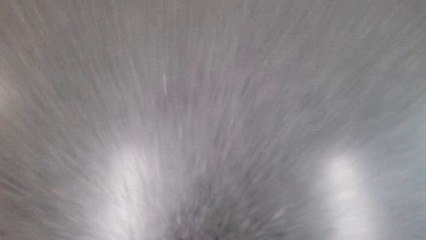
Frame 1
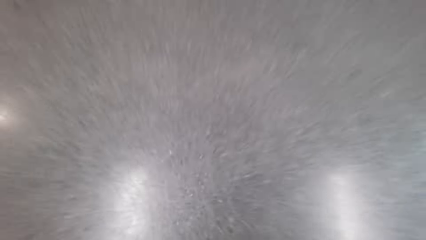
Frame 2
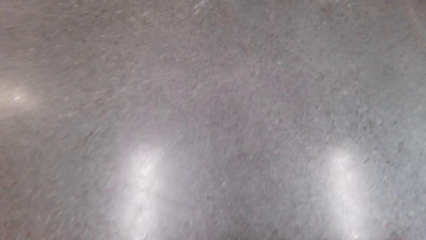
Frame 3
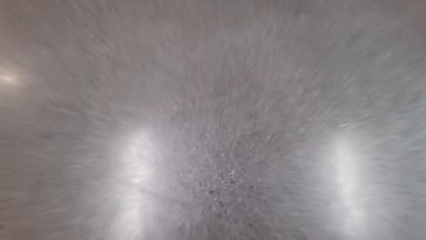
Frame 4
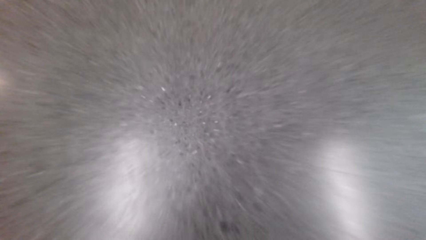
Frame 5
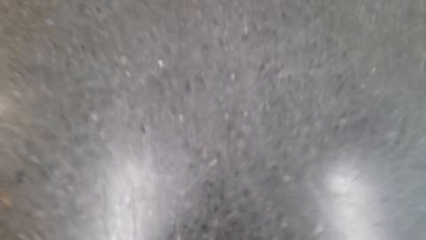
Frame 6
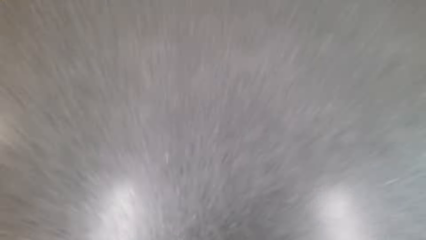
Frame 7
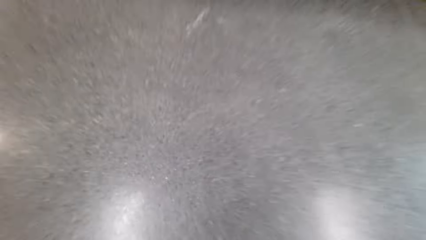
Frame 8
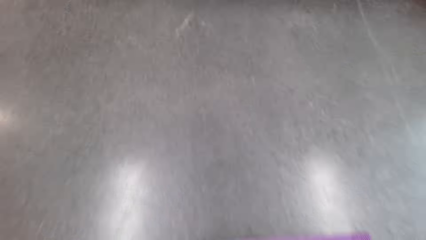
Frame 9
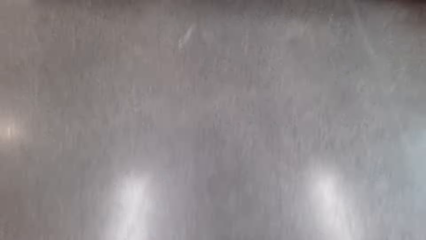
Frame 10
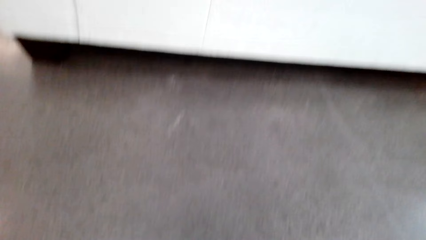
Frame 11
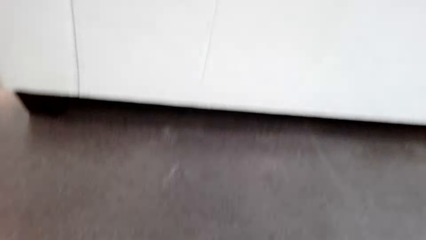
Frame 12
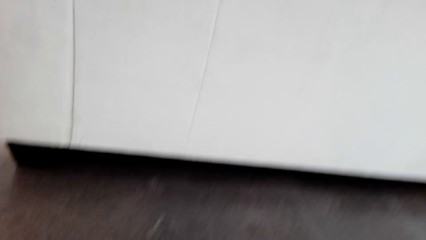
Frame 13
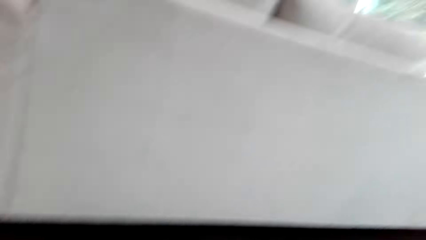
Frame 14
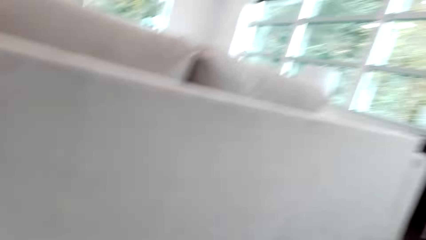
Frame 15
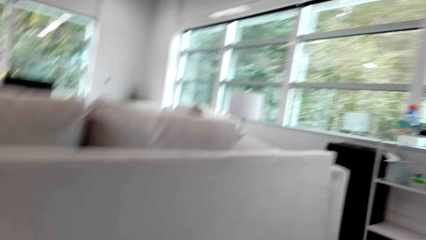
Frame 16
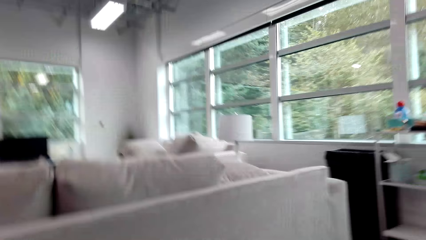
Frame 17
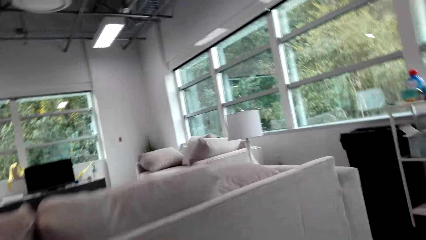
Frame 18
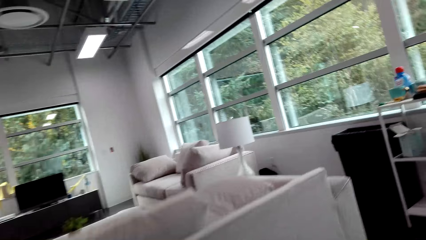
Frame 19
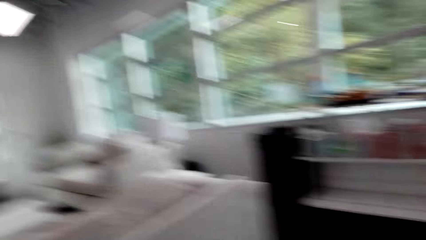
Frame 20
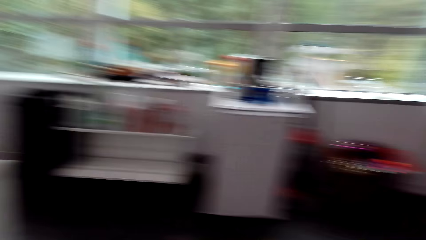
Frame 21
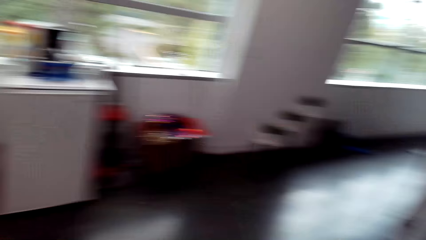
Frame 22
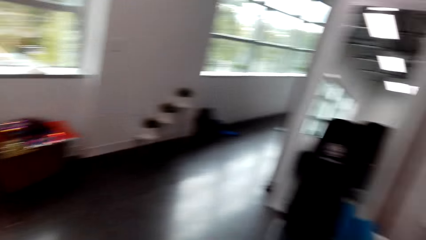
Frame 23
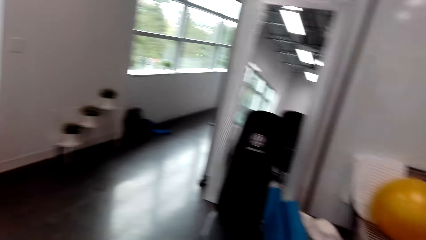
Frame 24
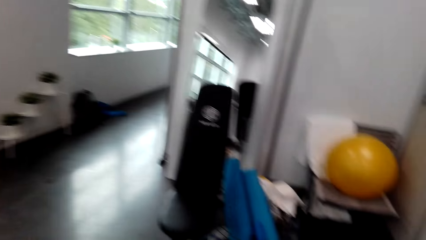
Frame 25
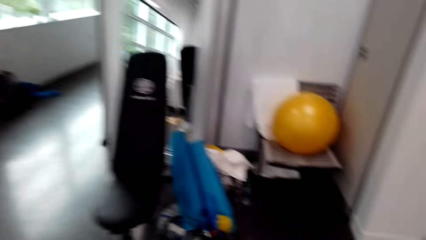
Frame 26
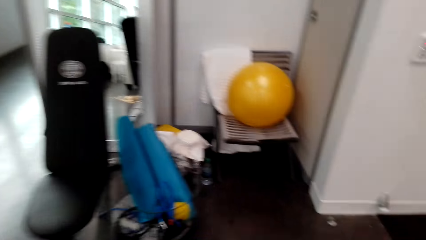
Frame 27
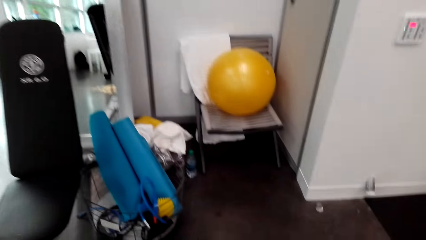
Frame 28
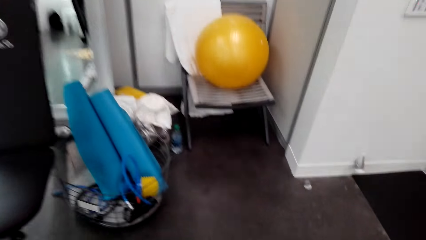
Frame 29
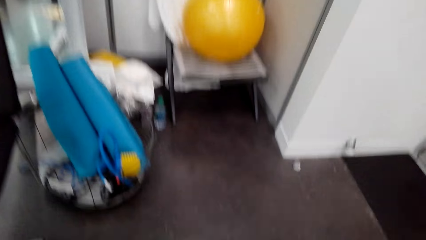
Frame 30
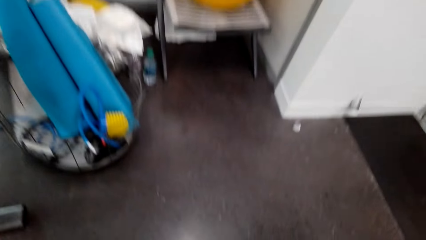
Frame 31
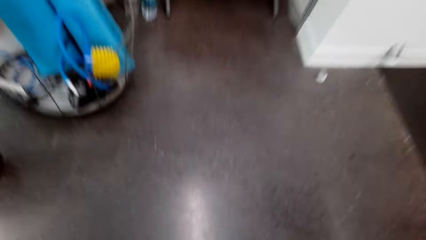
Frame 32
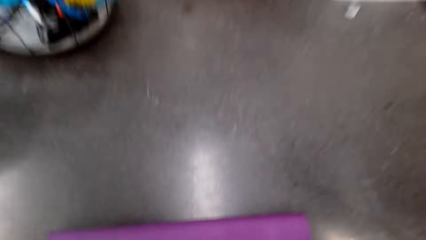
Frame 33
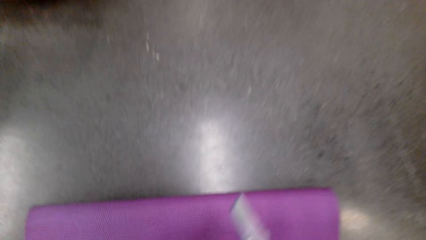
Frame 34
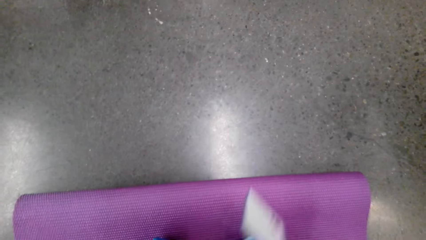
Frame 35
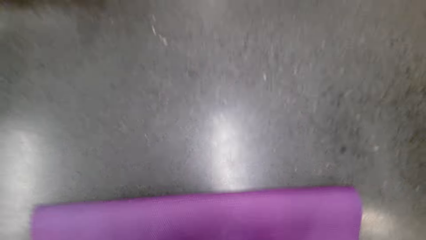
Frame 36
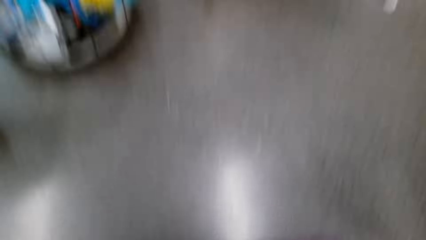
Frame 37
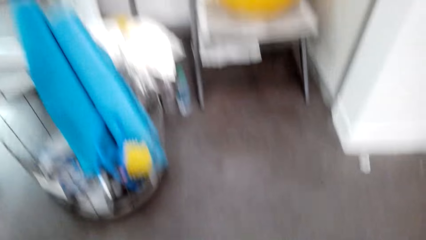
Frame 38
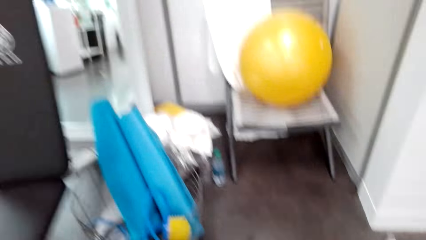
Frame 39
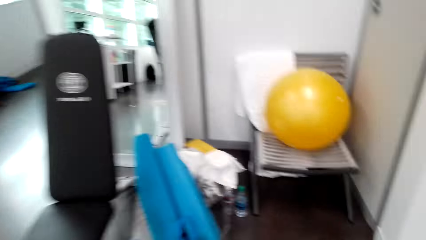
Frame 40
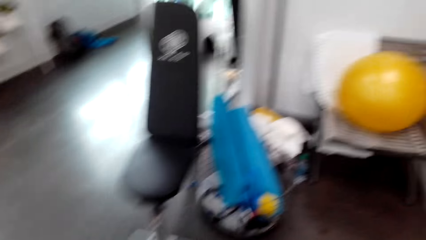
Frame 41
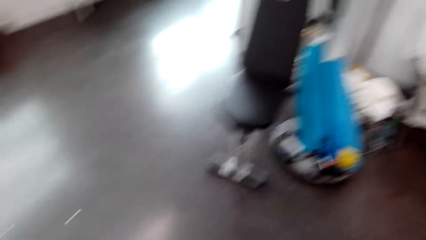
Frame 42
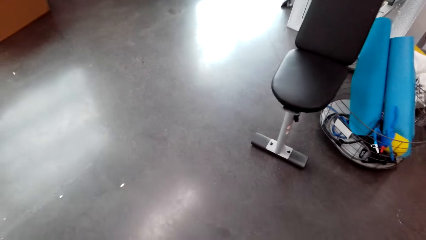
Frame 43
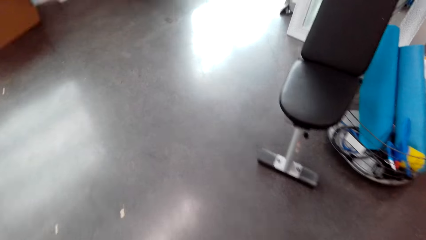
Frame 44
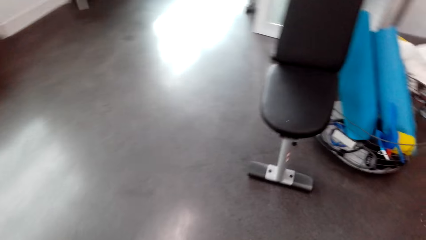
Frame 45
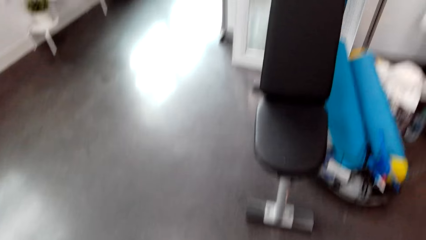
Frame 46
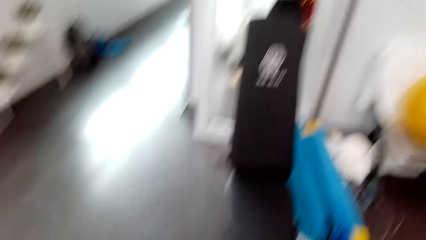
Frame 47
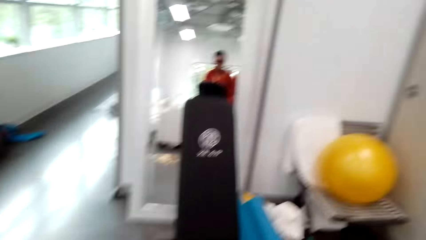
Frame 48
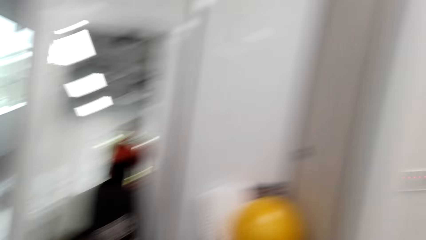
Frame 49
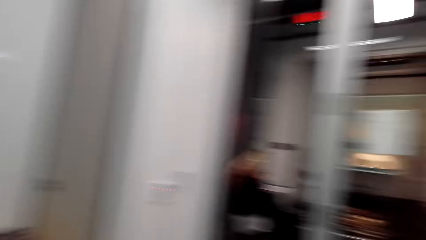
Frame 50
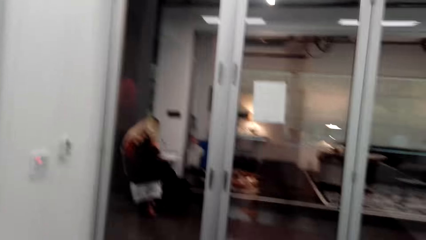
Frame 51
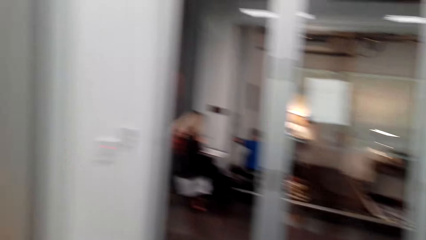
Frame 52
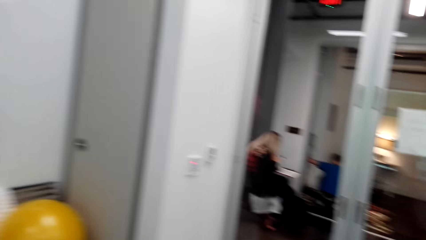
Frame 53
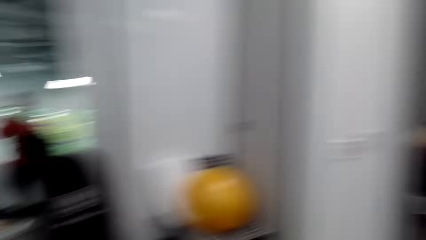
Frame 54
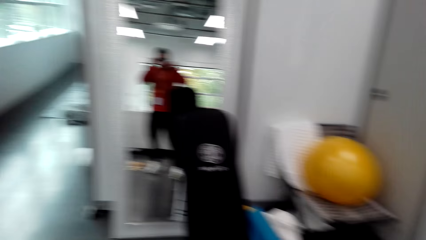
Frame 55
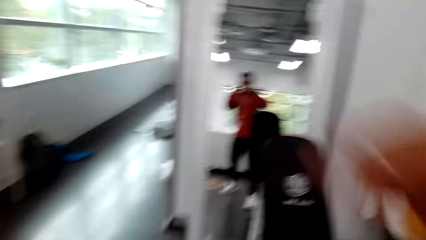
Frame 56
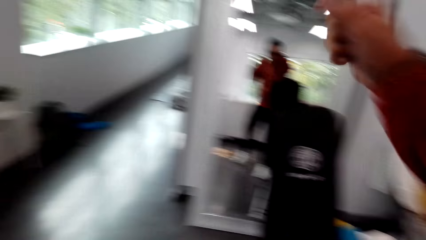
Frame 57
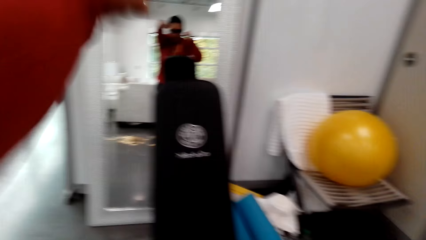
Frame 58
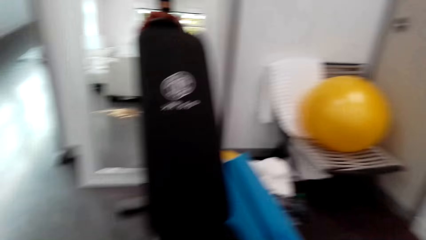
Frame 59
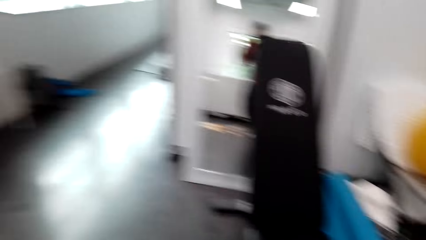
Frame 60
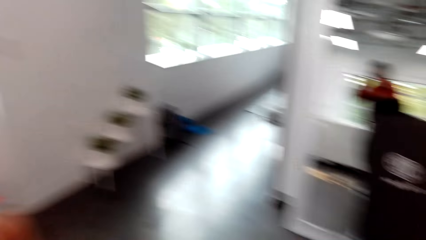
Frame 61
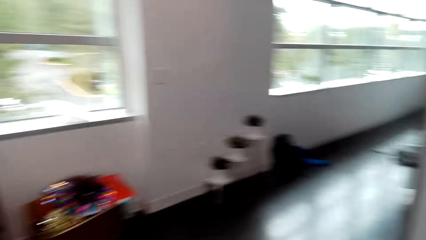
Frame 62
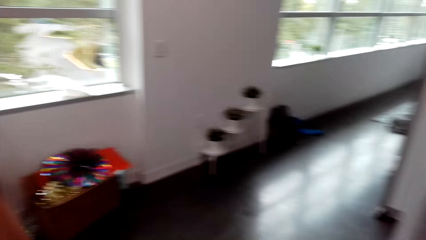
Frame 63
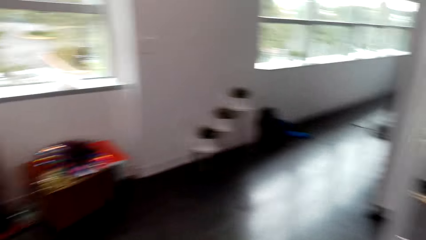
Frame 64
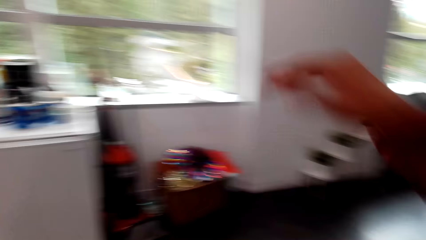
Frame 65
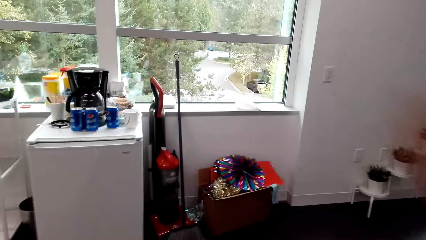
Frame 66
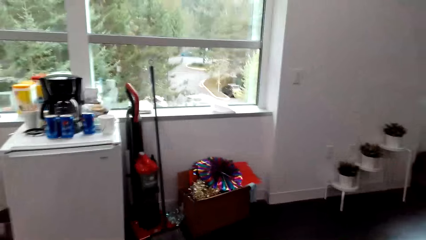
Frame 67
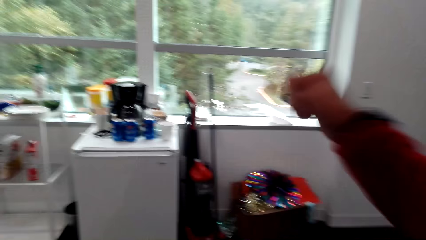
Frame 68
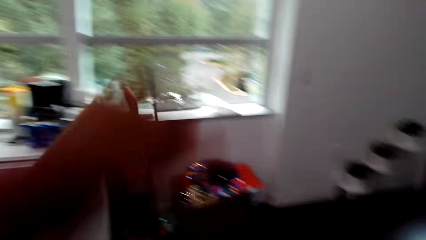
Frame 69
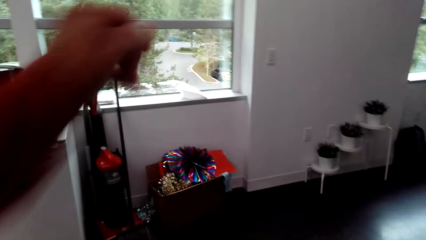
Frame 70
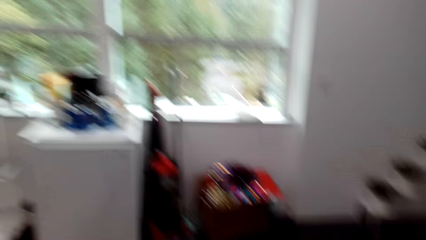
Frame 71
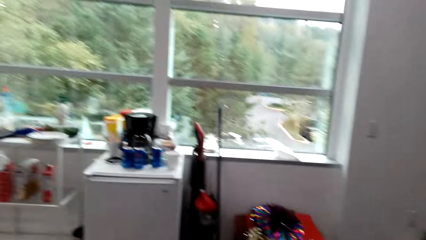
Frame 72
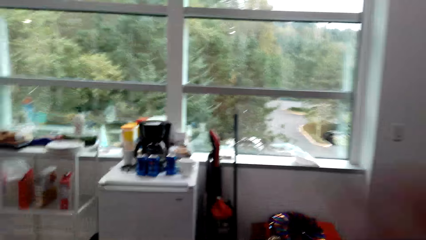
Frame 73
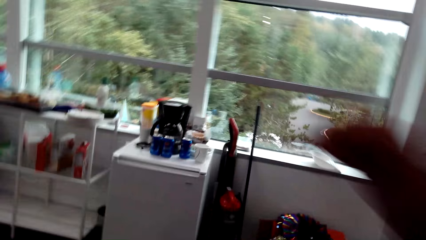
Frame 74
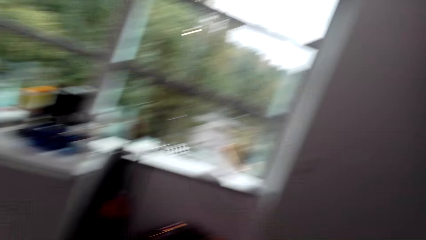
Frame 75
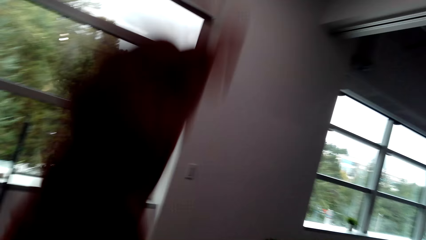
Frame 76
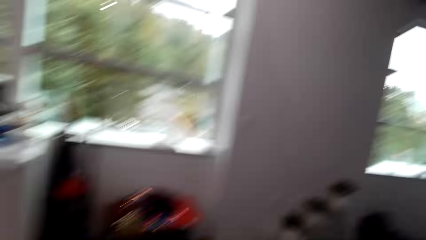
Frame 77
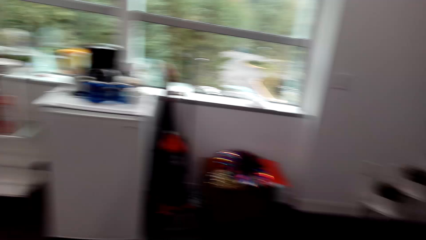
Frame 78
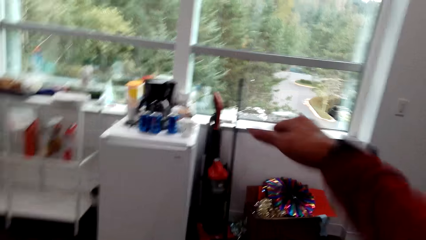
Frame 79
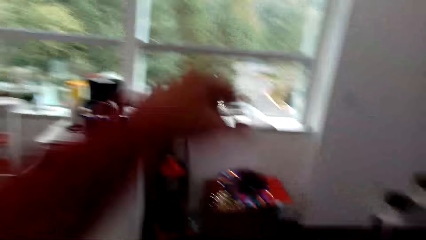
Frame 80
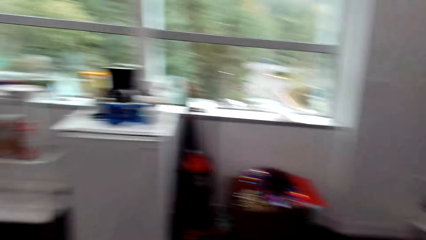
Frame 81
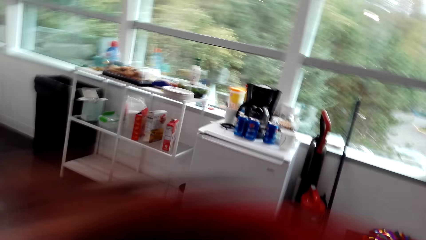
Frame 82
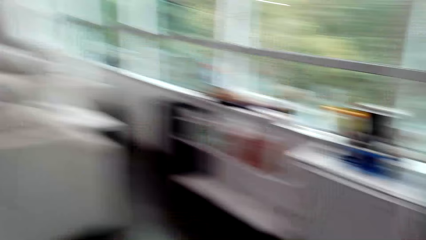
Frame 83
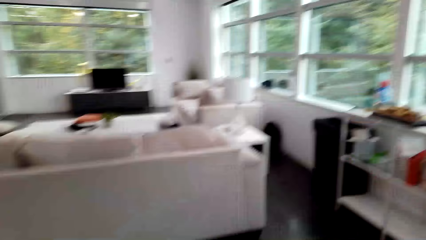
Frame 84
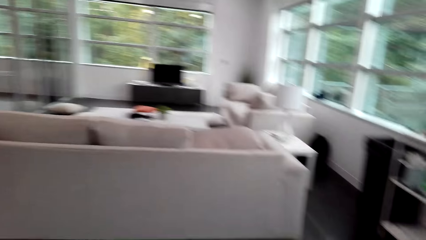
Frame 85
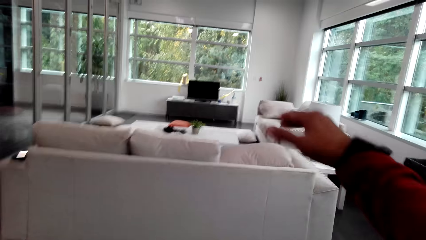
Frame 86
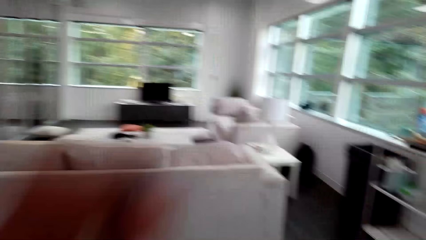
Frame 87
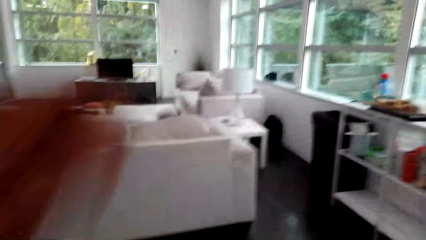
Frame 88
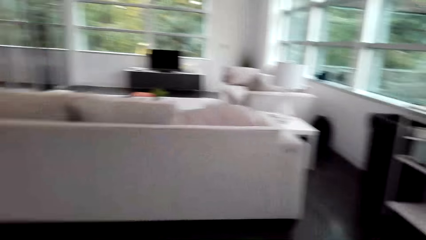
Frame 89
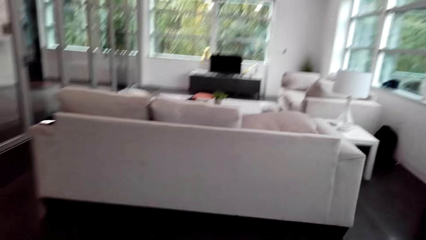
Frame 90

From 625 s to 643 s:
The camera wearer walks round the room. He stretches his hands. He exercises.
